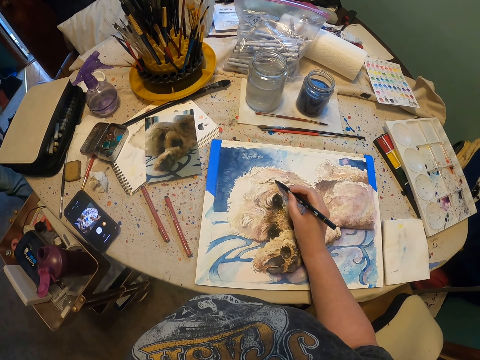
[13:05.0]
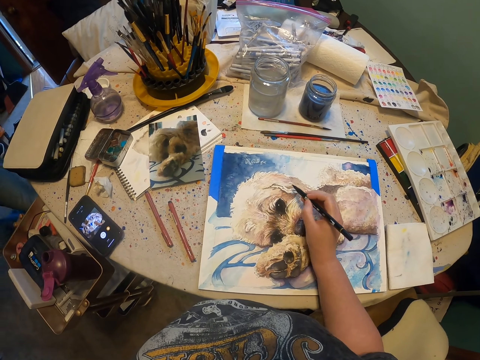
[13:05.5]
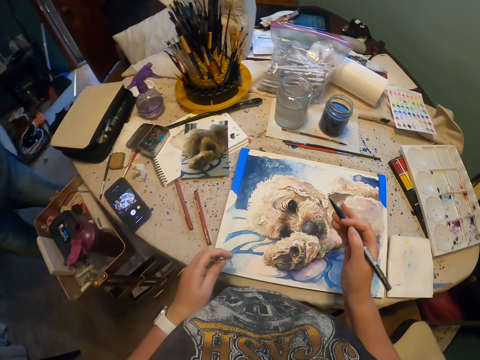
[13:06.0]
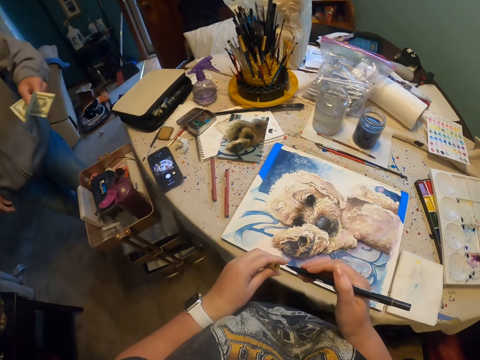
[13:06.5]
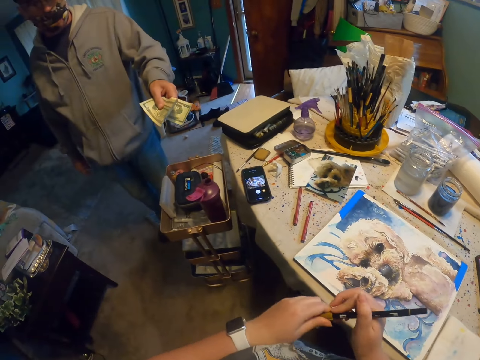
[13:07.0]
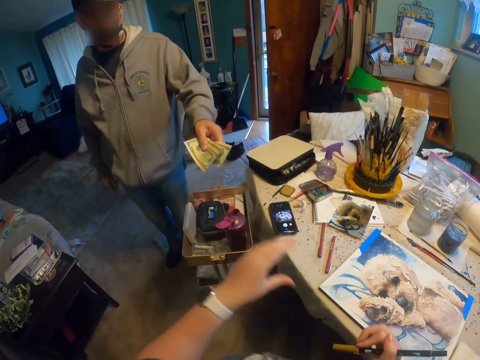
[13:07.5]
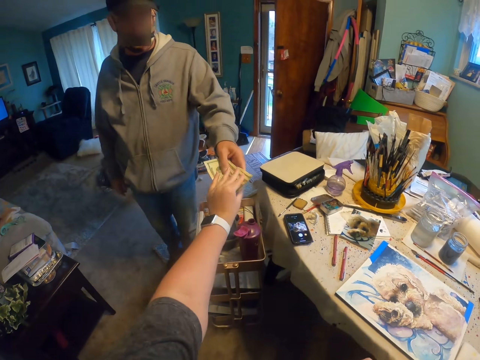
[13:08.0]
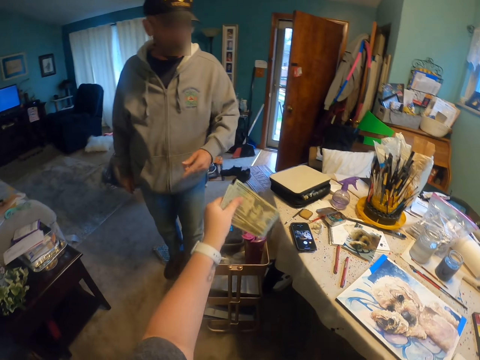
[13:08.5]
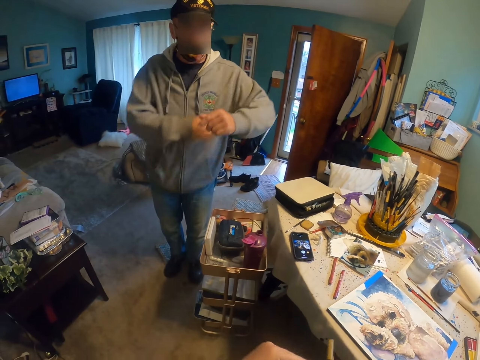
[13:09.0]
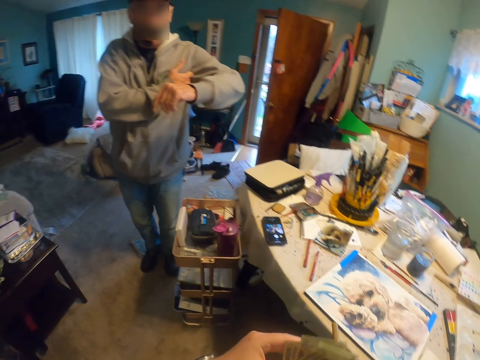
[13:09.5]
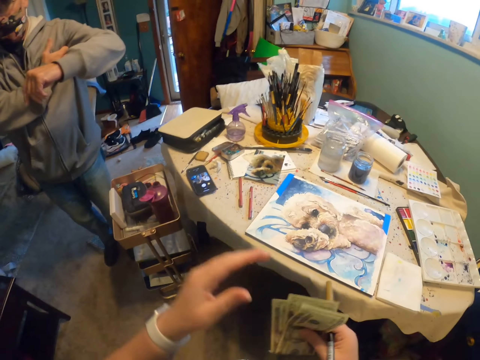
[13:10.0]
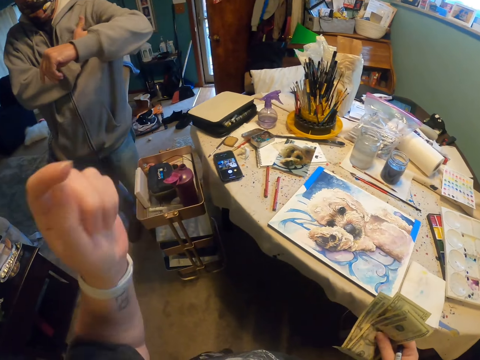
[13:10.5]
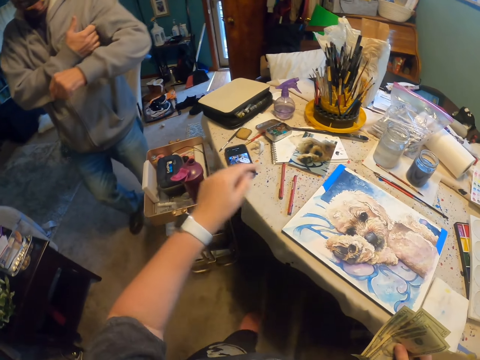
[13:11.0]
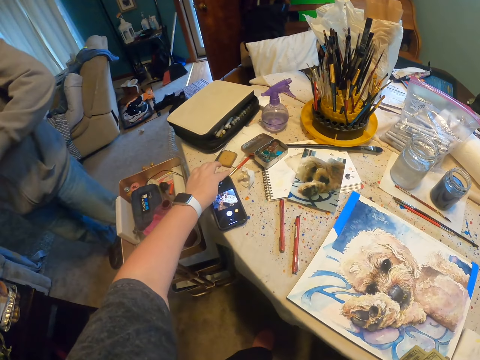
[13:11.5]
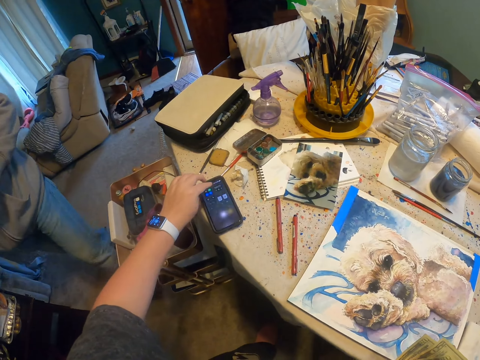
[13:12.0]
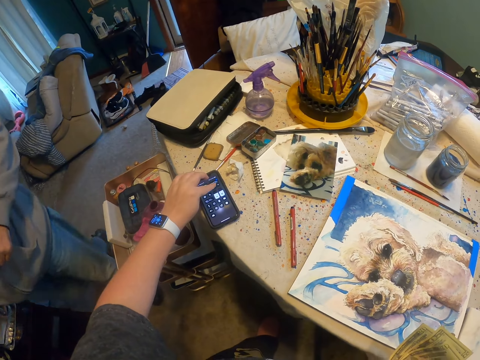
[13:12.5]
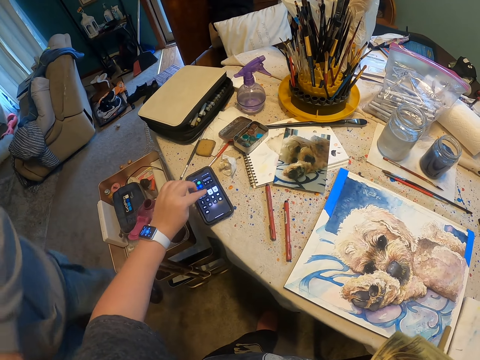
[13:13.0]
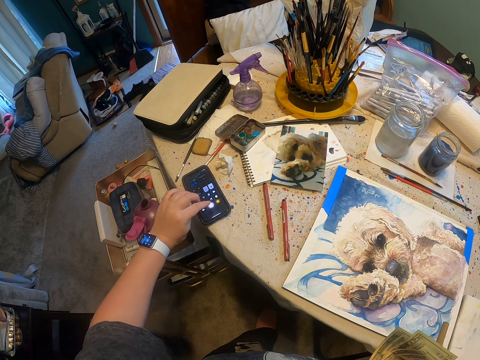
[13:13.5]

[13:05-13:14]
The camera wearer lifts up a drawing pen or paint marker pen. He closes the paint marker pen with its top. He takes the money from a man. The man touches his armpit. The camera wearer looks around. He moves his hand. He holds the money. He interacts with the man. He operates the phone on the table. He operates the phone again.
